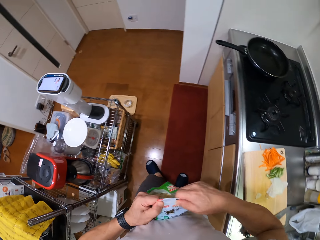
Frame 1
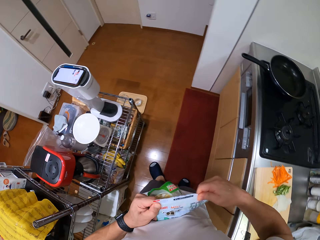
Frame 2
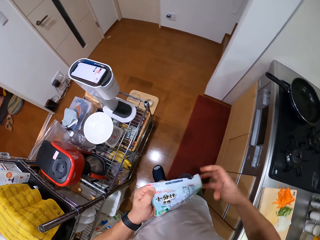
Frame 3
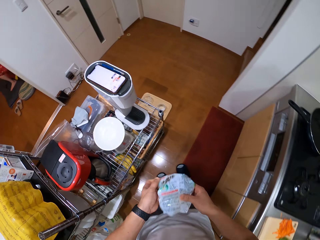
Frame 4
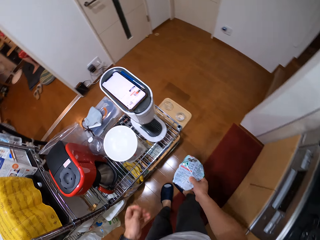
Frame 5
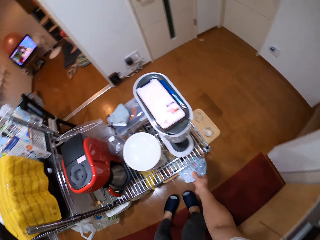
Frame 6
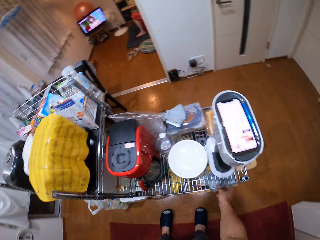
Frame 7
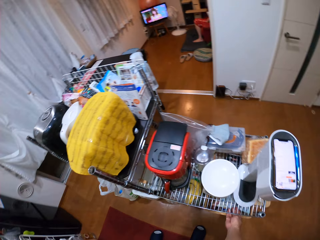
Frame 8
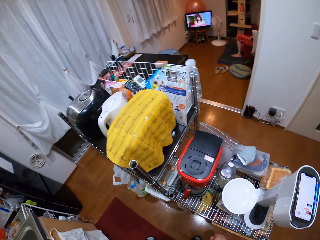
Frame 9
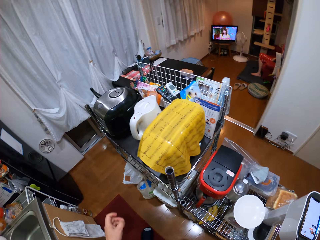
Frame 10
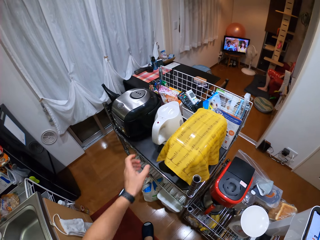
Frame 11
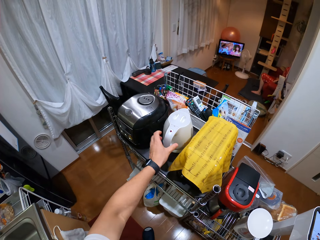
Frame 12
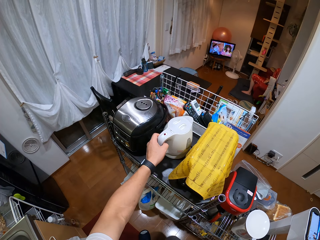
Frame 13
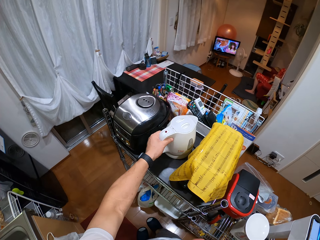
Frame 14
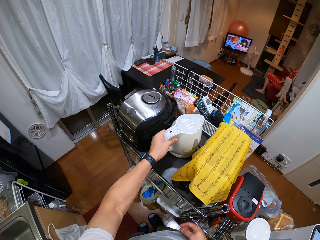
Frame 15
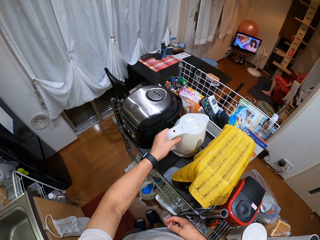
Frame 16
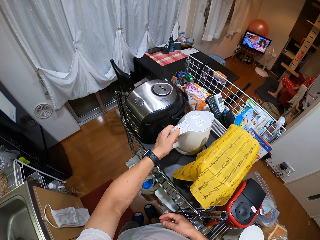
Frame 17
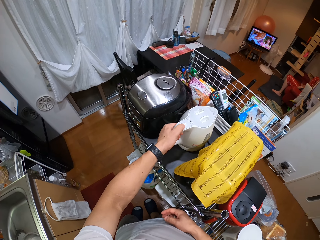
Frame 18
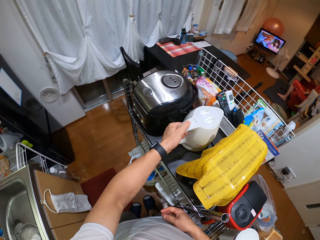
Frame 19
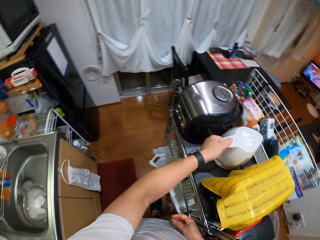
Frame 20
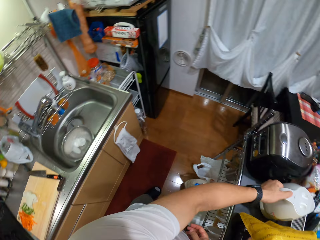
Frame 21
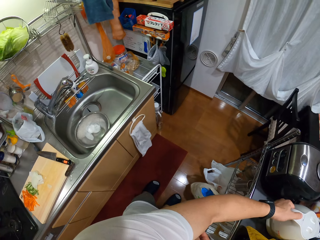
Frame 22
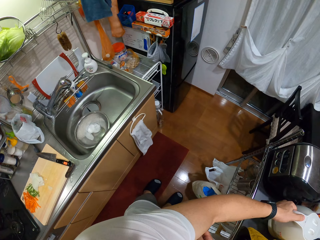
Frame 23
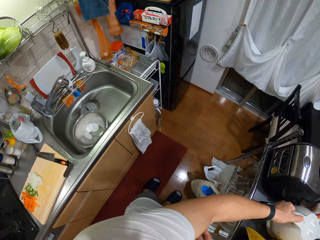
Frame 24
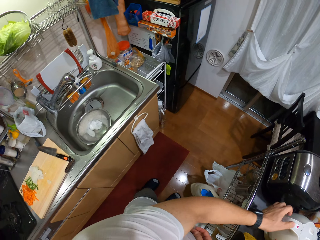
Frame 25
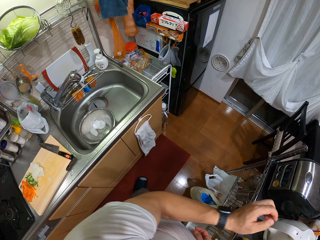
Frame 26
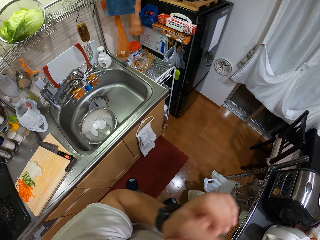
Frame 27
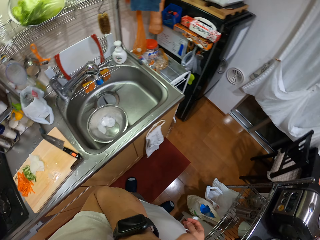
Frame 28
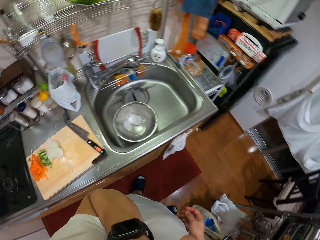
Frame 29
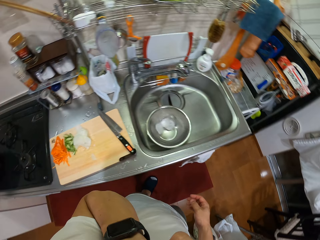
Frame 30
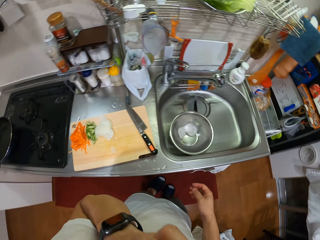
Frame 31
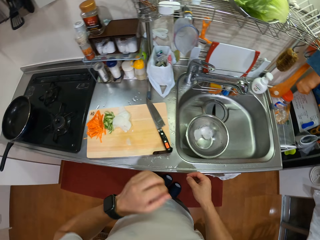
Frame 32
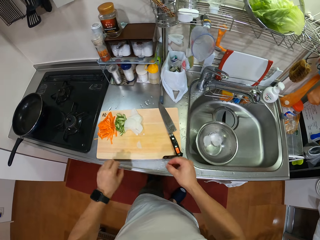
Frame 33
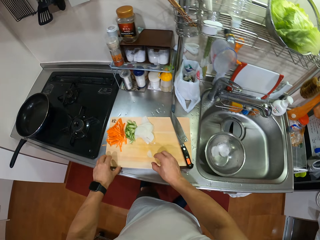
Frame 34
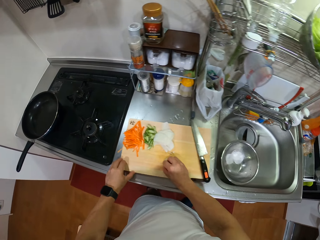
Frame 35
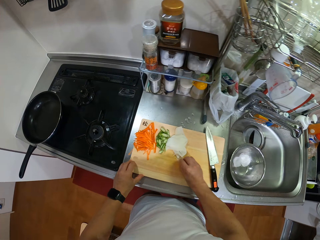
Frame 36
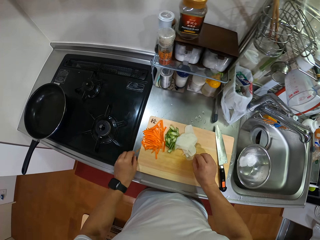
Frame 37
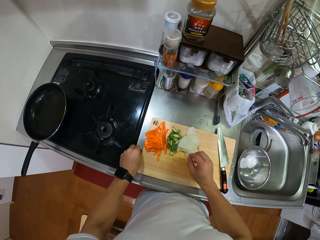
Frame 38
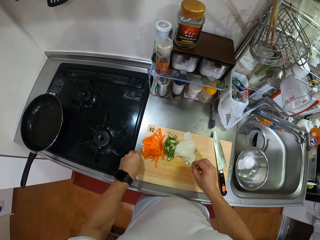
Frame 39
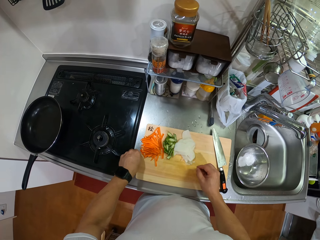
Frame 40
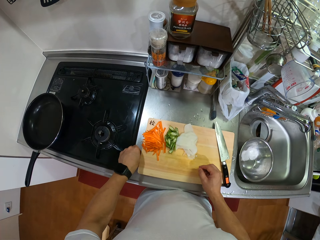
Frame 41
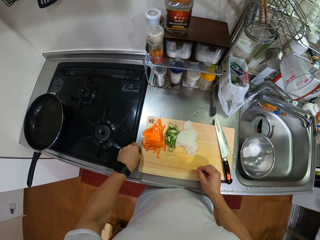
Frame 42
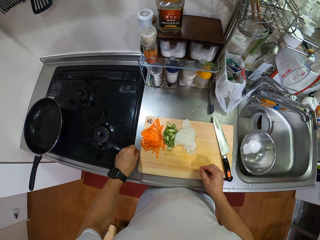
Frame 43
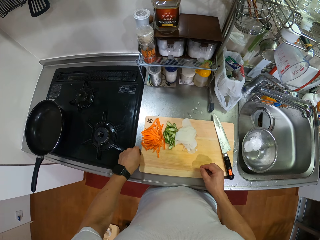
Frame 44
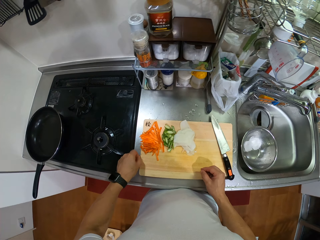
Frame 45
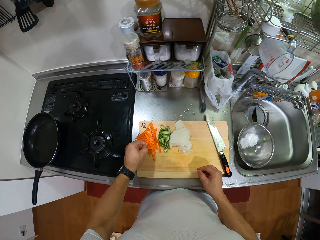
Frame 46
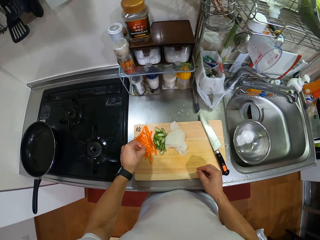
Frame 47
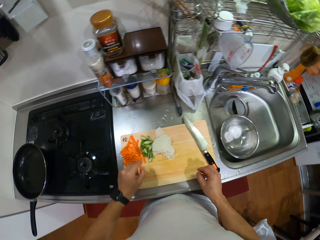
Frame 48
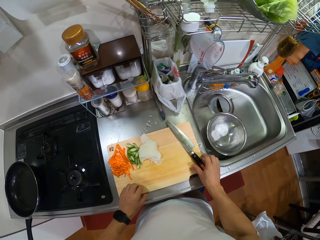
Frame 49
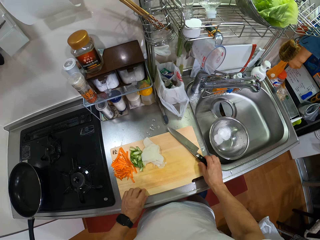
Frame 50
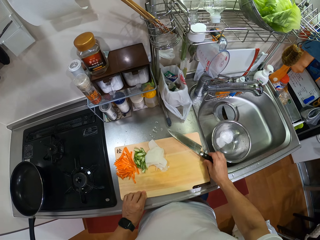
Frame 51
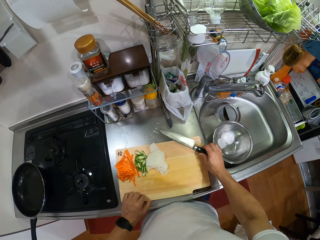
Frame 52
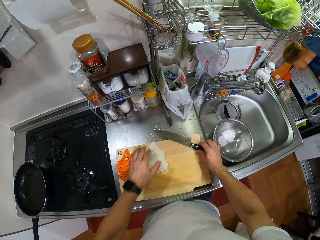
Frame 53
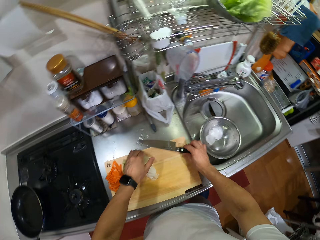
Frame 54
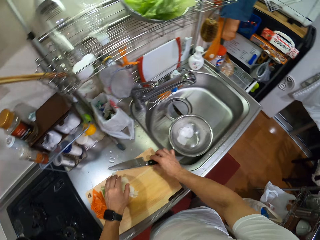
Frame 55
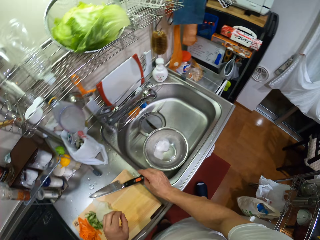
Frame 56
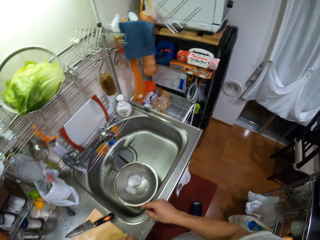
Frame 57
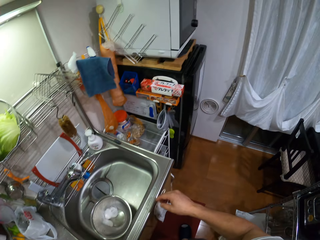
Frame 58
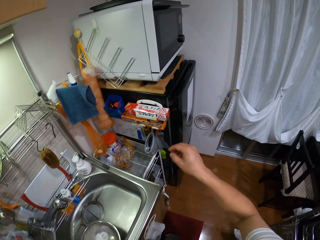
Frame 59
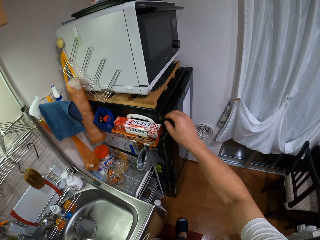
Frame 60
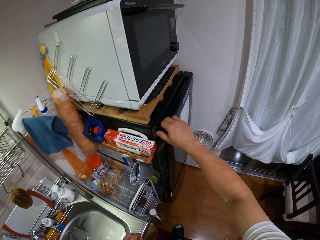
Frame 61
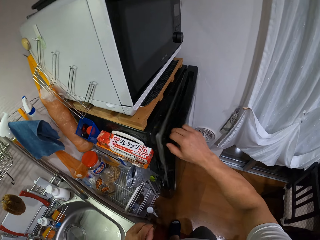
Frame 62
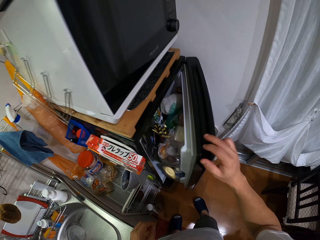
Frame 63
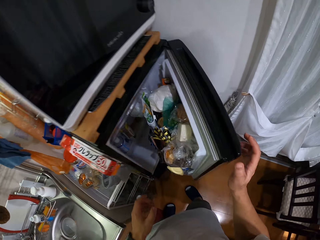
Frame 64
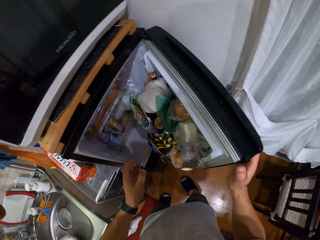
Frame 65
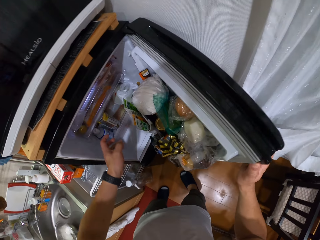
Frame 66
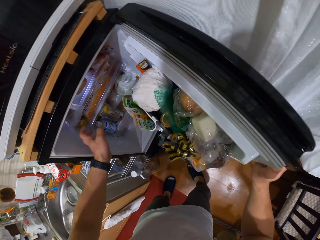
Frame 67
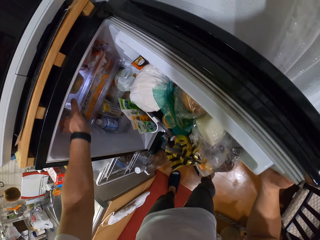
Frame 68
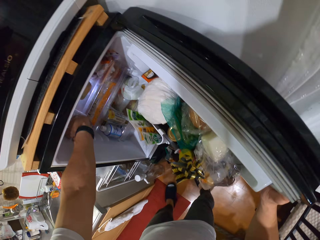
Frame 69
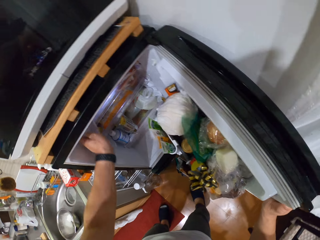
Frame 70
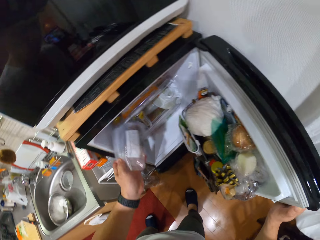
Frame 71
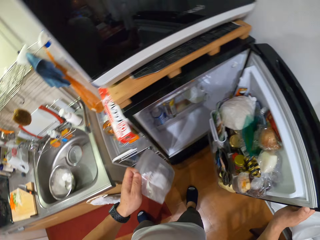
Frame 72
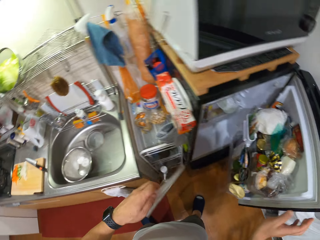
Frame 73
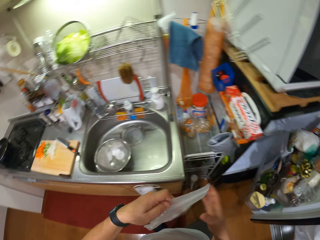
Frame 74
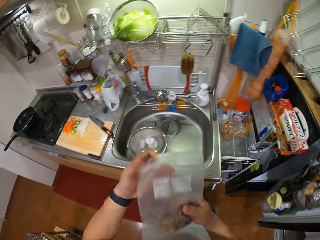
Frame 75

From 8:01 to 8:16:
The camera wearer makes a step. They move the right hand. They bend. They place the paper or packet of something on the utensil rack or trolley. They lift the left hand. They stand up. They touch a kettle. They switch on the electric kettle. They look around. They lift the left hand. They touch their face. They make a step. They lower their hand. They move both hands. They move the chopping board. They hold the chopping board. They take a carrot piece on the kitchen slab. They move the left hand. They put the carrot piece on the chopping board. They hold the knife. They move the knife. They lift the left hand. They put together the cut onions. They let go of the knife. They turn. They make a step. They lift the right hand. They open the fridge. They move the left hand. They take a beef packet or paper in the fridge. They lift the paper.

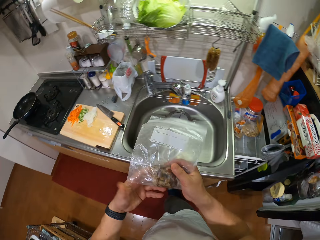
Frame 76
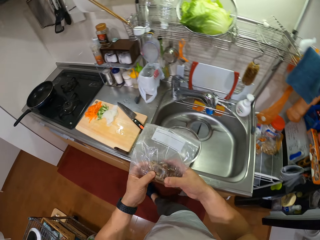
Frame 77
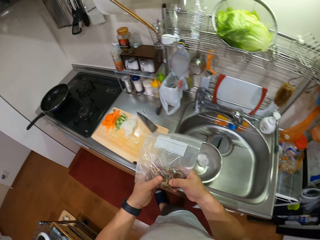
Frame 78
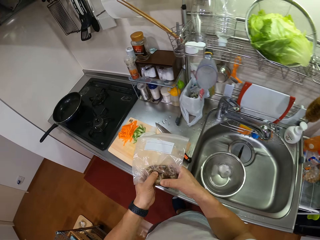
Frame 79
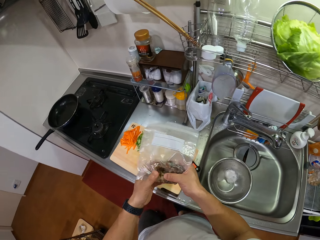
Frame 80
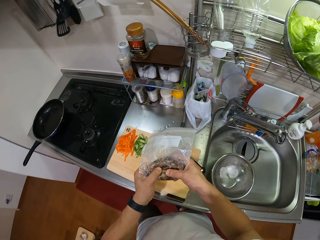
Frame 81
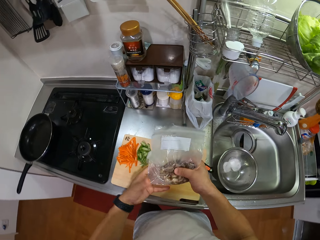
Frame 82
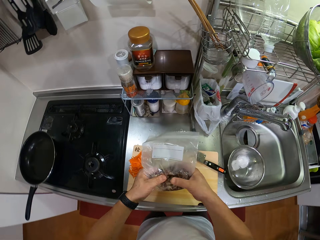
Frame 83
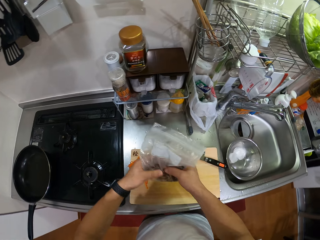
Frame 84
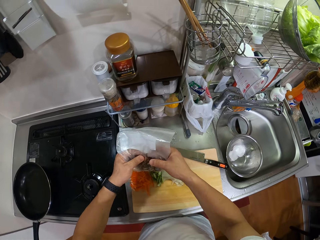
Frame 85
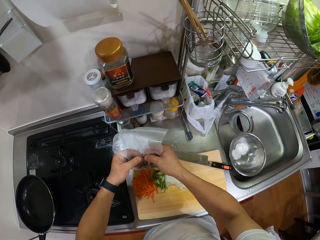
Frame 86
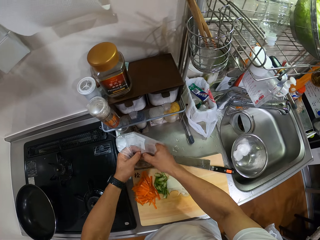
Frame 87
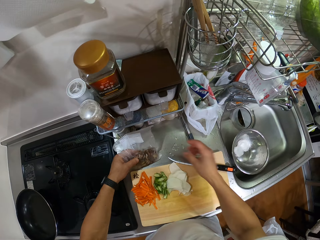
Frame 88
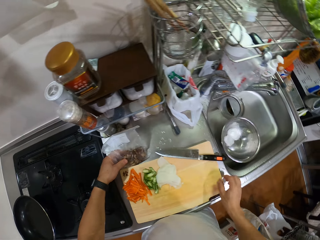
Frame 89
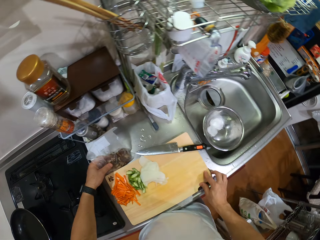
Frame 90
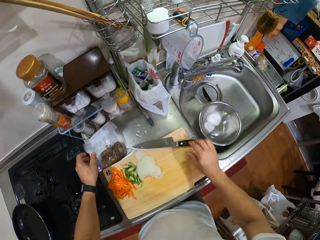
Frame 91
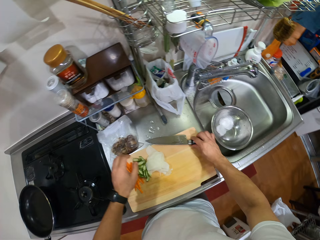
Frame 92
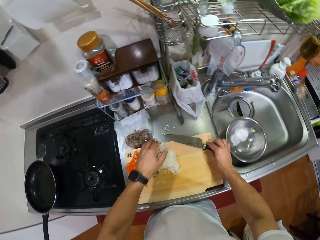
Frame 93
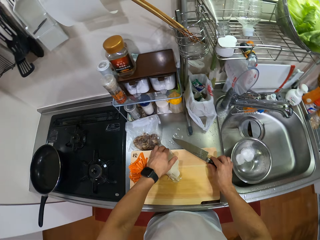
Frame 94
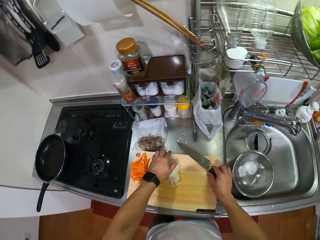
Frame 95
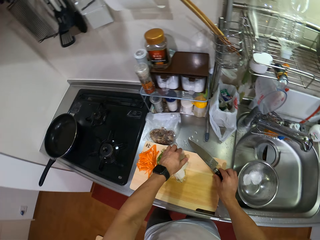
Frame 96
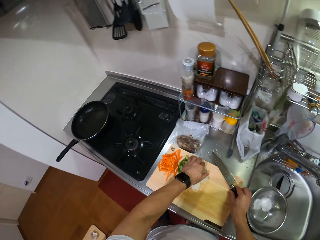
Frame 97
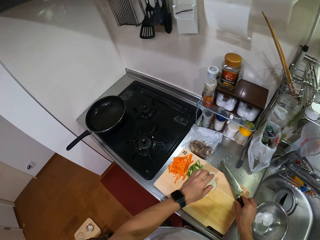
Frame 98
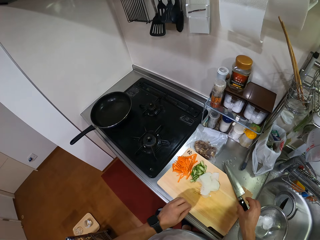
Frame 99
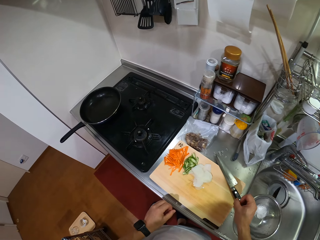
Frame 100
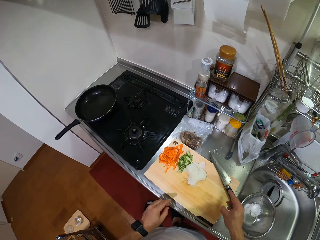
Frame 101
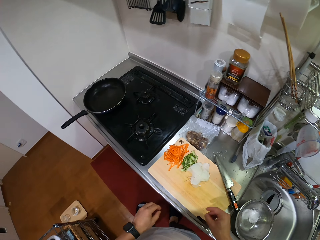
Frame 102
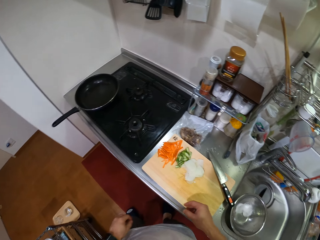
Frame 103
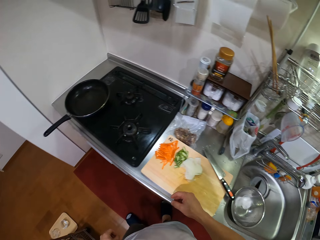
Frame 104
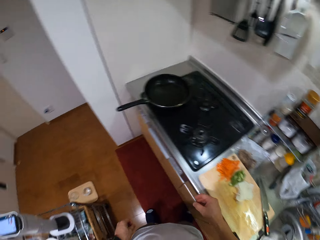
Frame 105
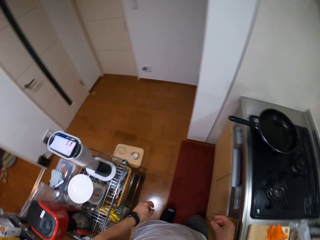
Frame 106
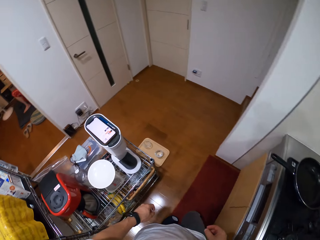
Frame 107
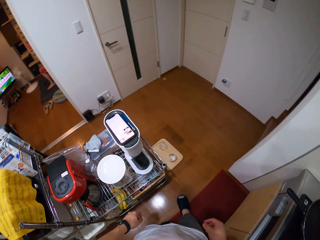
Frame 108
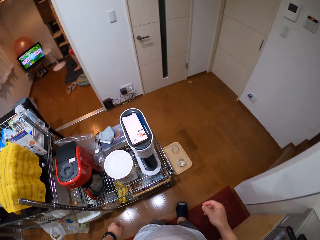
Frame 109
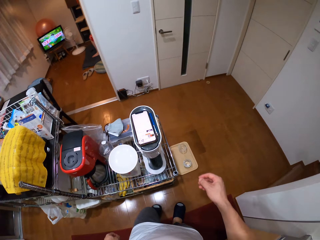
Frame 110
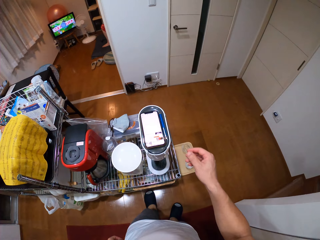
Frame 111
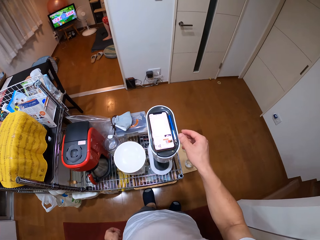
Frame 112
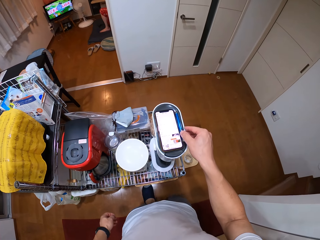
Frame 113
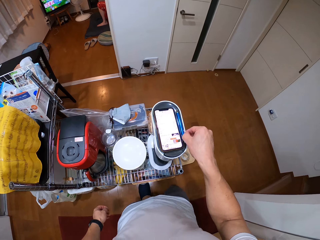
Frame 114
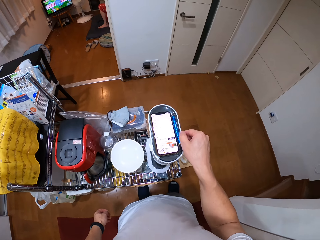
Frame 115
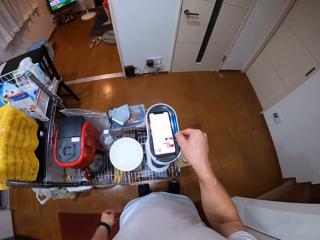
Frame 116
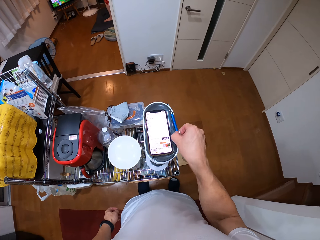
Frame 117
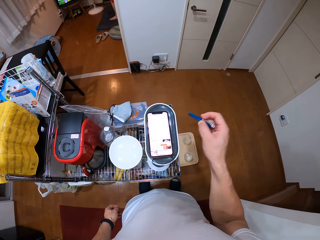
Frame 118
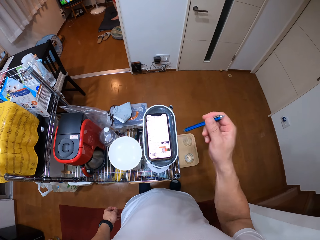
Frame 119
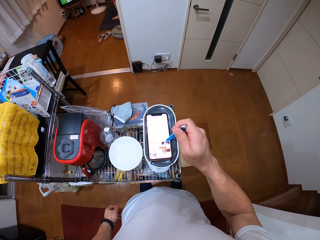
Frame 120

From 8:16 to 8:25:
The camera wearer looks at the paper. They press the beef in the packet. They make a step. They touch the paper. They put the beef packet on the kitchen slab. They move the right hand. They take the knife. They hold the chopping board. They gather onions on the chopping board. They let go of the knife. They put the knife on the chopping board. They look around. They turn. They make a step. They lift the right hand. They pick up a stylus pen.
